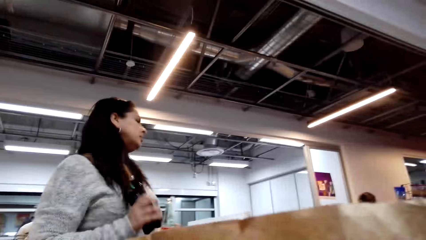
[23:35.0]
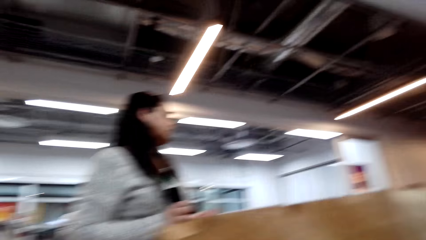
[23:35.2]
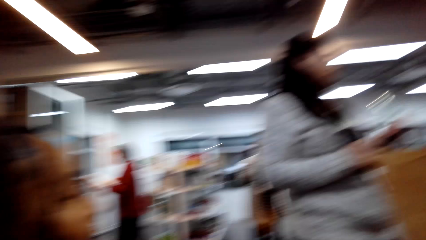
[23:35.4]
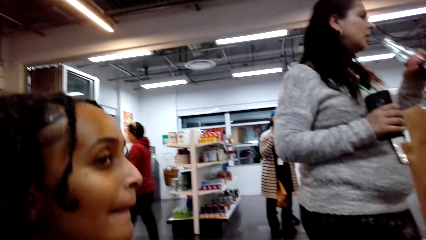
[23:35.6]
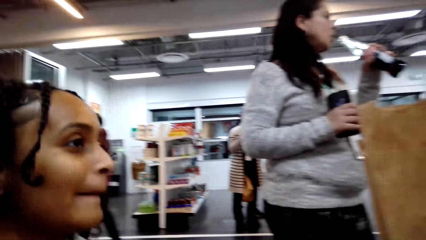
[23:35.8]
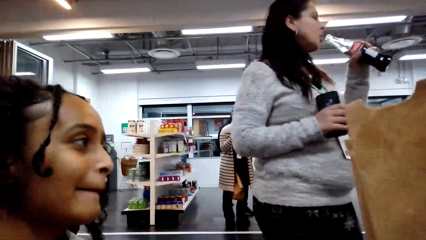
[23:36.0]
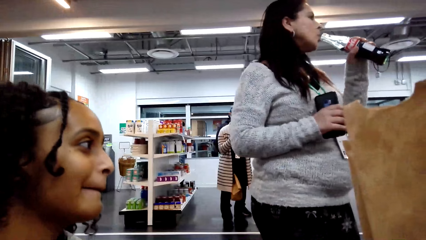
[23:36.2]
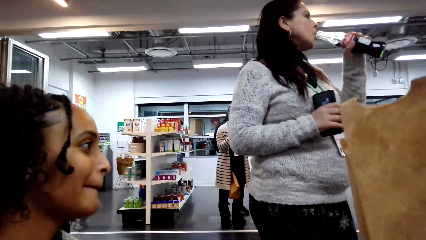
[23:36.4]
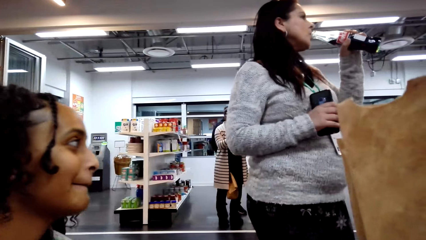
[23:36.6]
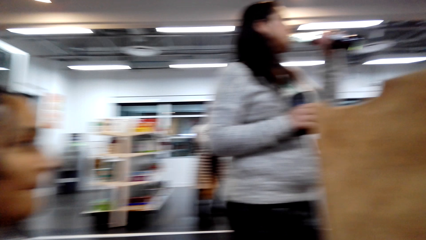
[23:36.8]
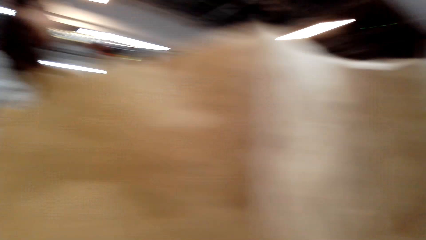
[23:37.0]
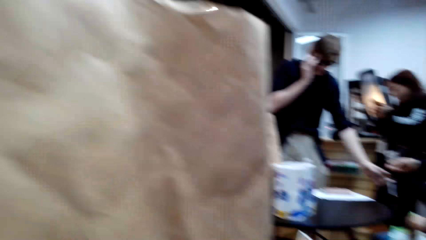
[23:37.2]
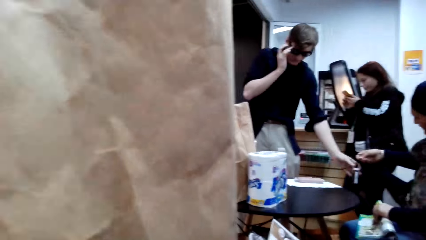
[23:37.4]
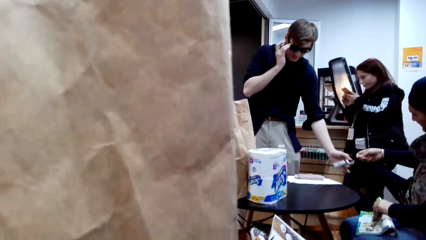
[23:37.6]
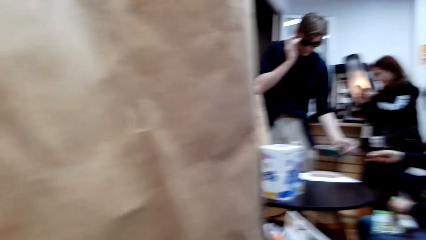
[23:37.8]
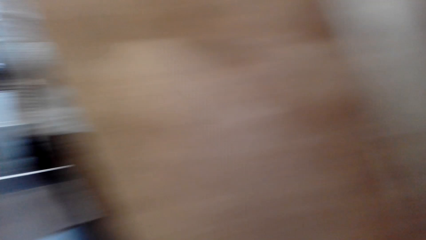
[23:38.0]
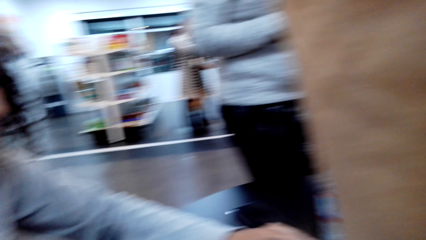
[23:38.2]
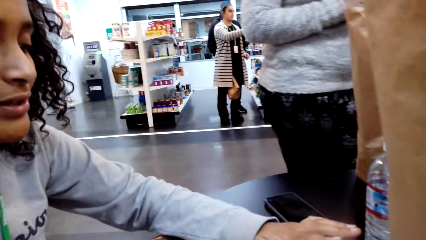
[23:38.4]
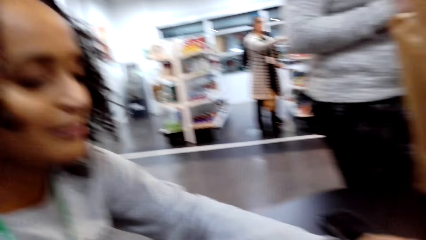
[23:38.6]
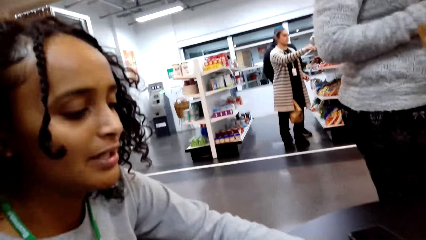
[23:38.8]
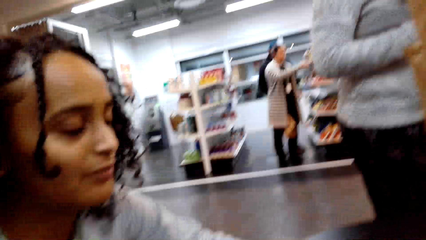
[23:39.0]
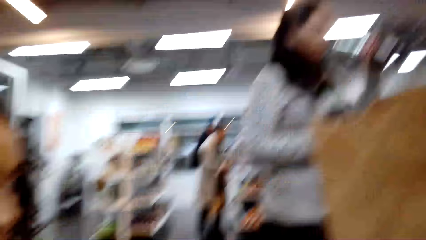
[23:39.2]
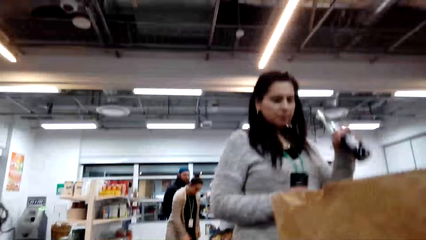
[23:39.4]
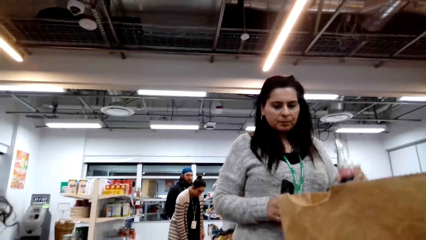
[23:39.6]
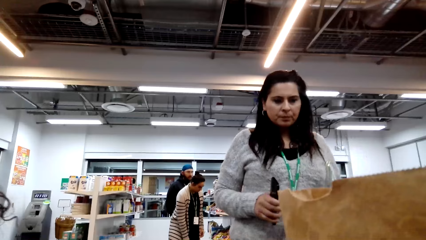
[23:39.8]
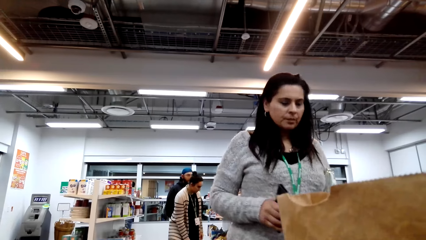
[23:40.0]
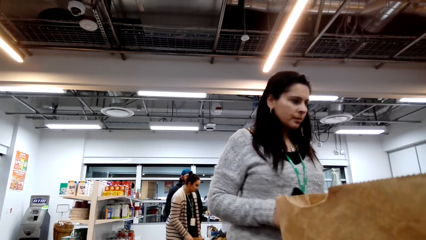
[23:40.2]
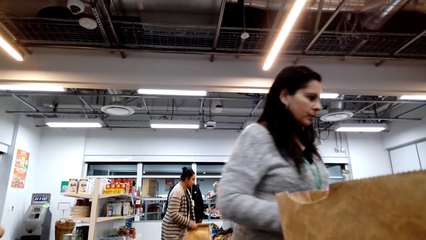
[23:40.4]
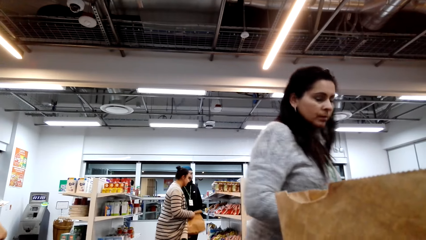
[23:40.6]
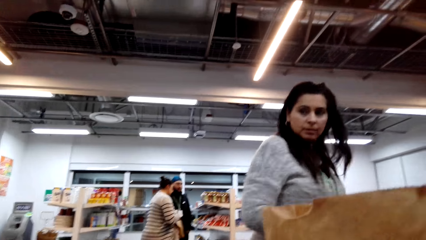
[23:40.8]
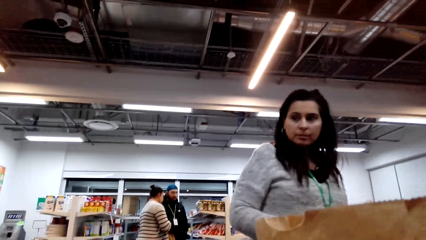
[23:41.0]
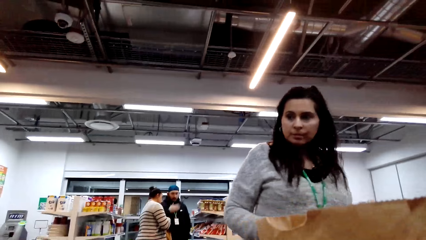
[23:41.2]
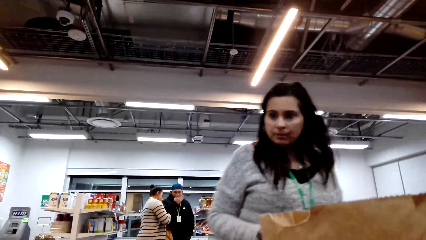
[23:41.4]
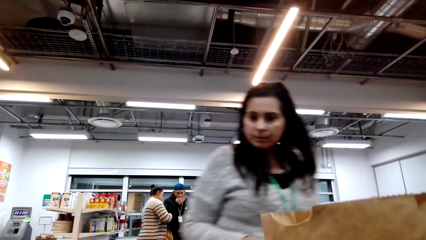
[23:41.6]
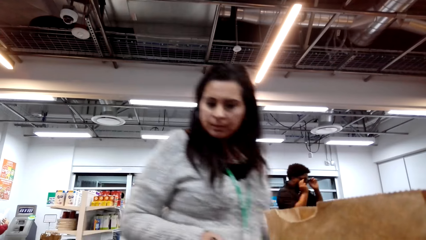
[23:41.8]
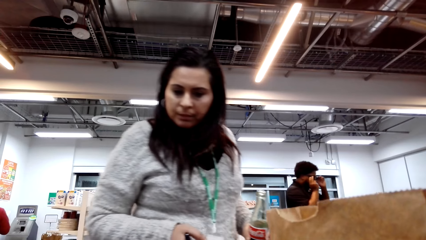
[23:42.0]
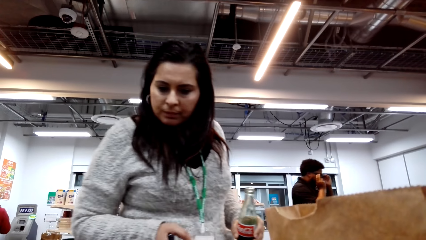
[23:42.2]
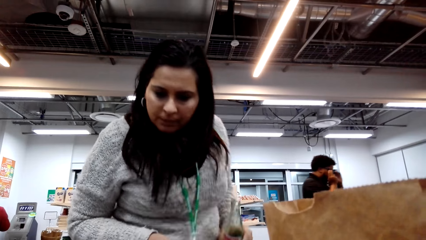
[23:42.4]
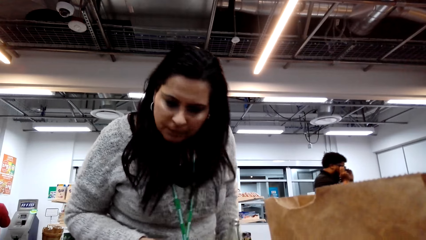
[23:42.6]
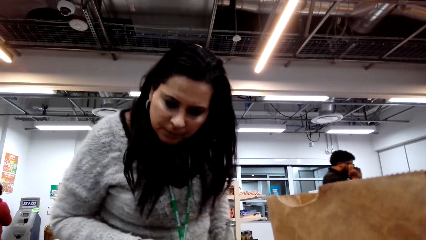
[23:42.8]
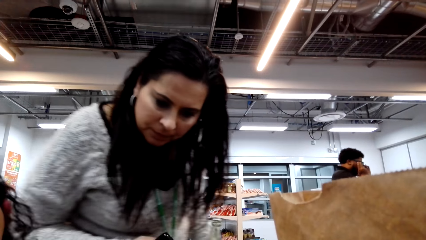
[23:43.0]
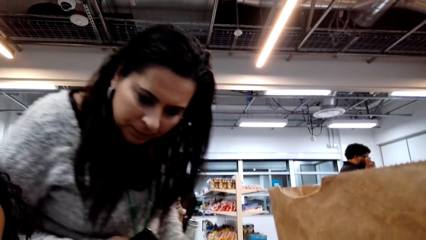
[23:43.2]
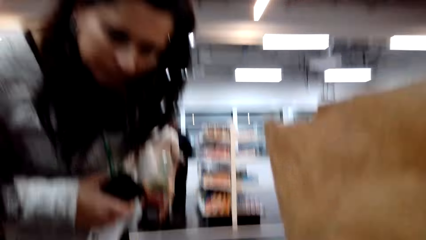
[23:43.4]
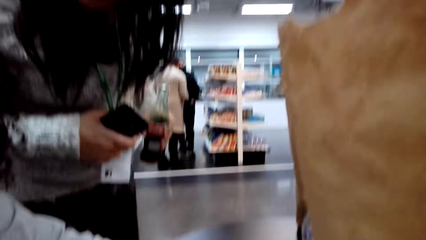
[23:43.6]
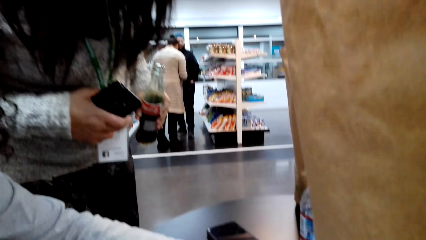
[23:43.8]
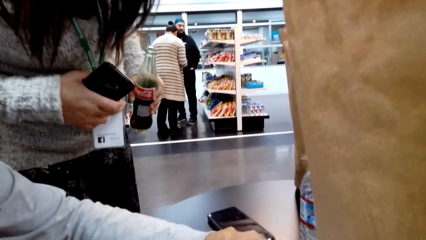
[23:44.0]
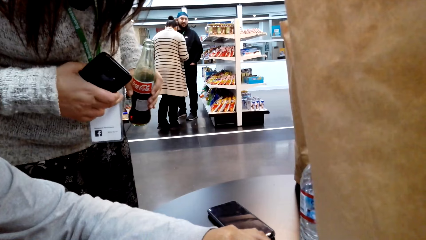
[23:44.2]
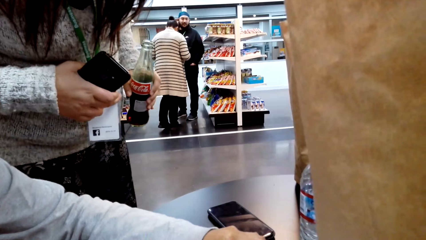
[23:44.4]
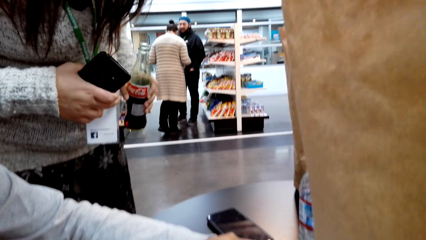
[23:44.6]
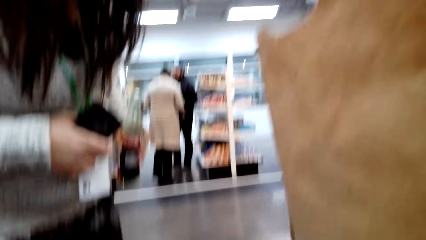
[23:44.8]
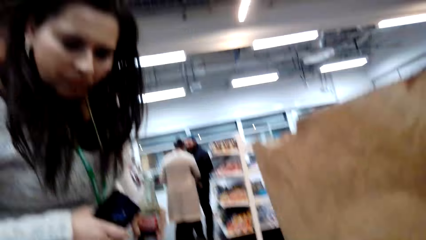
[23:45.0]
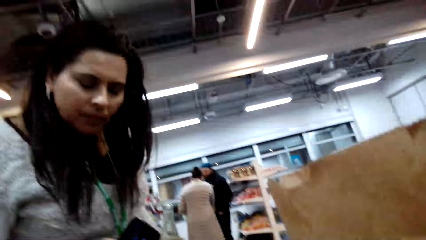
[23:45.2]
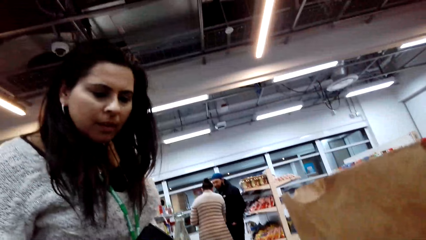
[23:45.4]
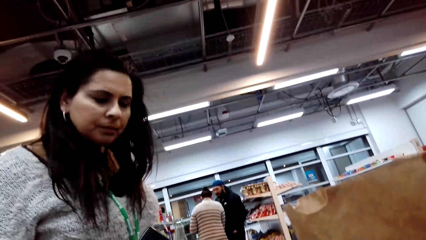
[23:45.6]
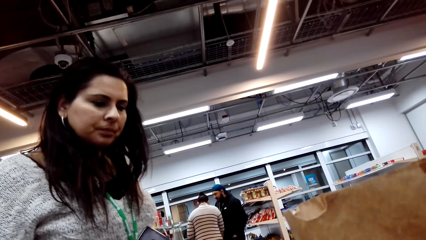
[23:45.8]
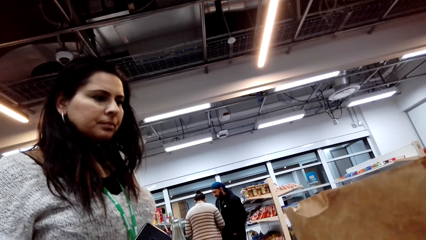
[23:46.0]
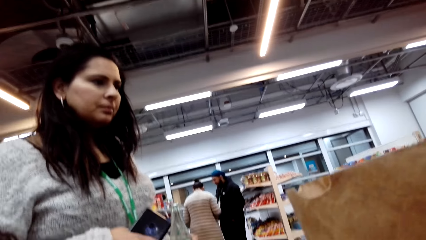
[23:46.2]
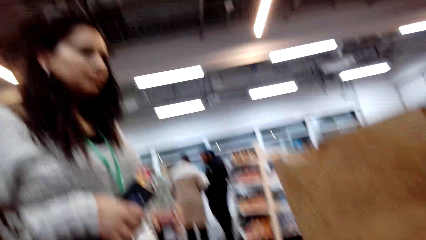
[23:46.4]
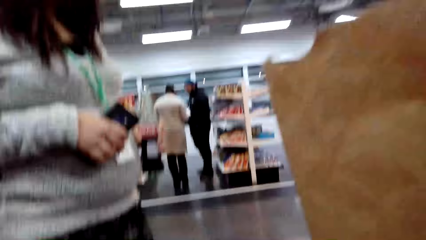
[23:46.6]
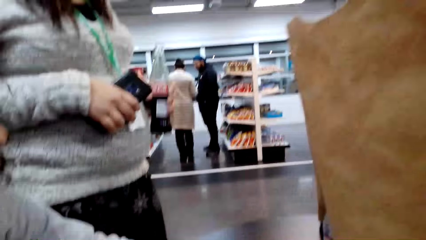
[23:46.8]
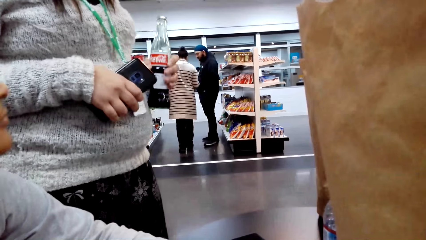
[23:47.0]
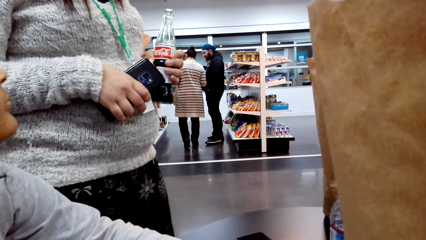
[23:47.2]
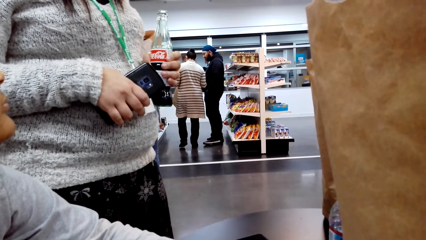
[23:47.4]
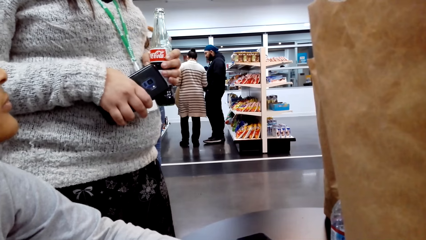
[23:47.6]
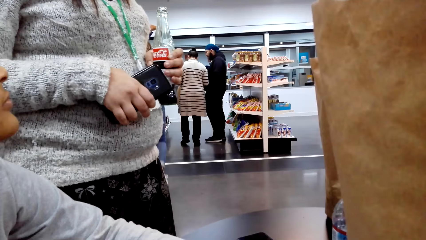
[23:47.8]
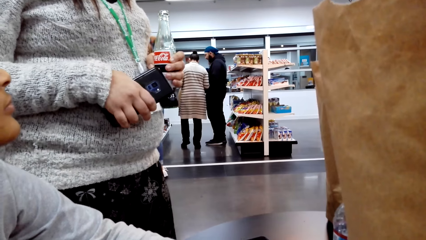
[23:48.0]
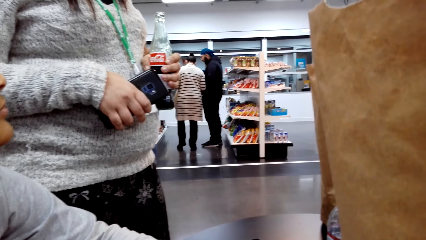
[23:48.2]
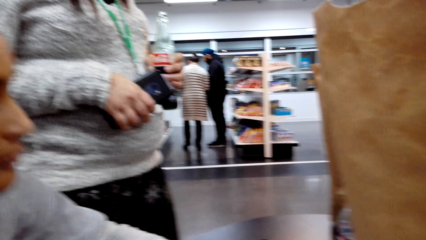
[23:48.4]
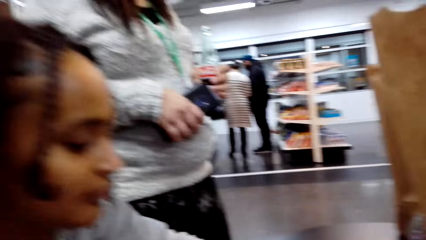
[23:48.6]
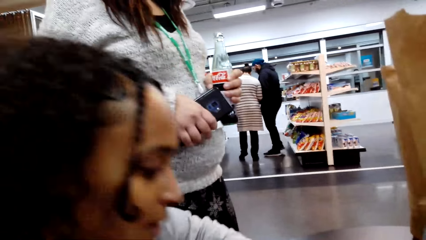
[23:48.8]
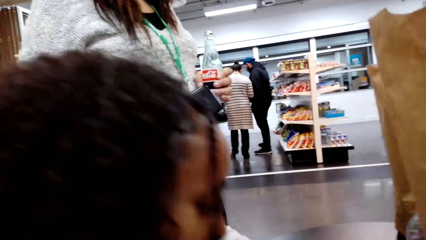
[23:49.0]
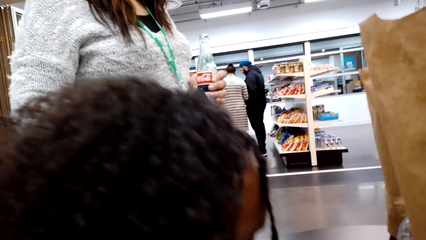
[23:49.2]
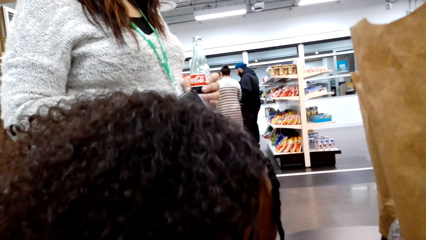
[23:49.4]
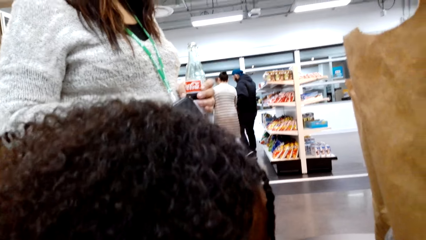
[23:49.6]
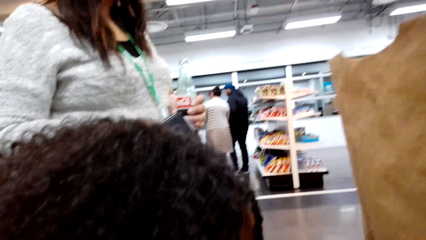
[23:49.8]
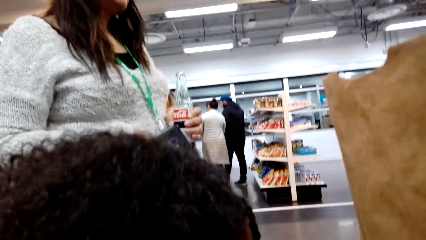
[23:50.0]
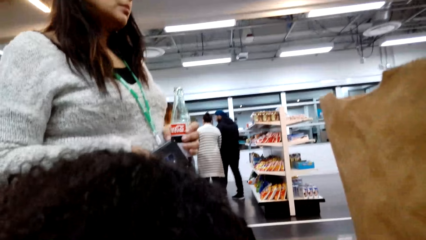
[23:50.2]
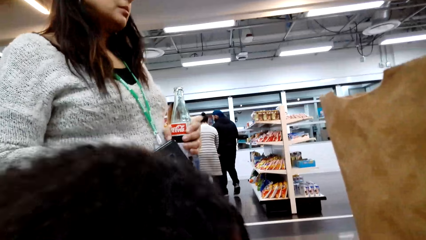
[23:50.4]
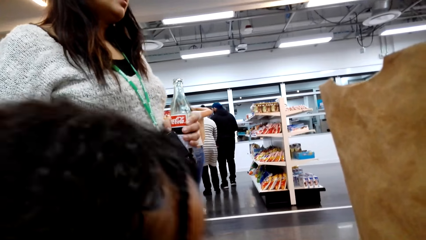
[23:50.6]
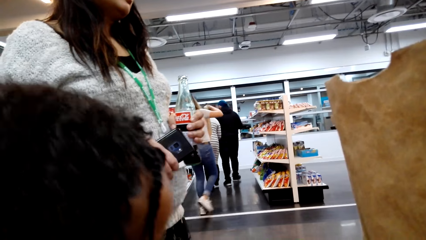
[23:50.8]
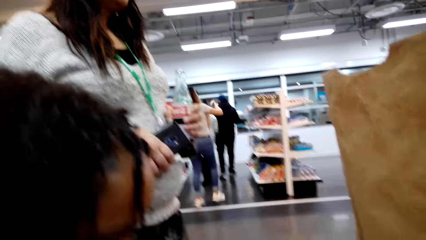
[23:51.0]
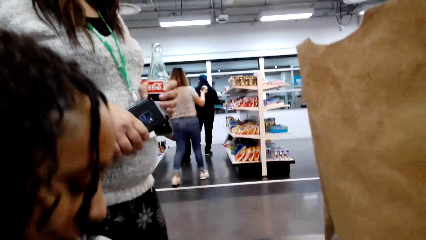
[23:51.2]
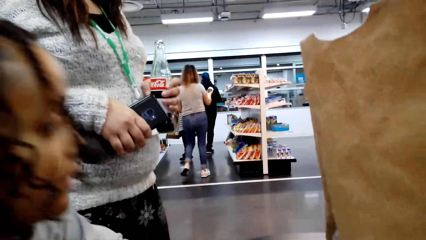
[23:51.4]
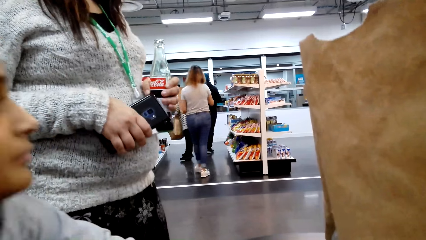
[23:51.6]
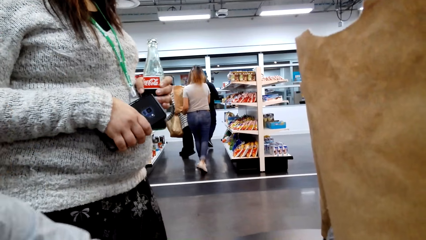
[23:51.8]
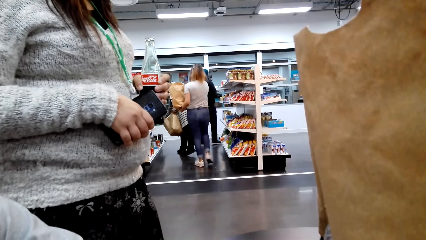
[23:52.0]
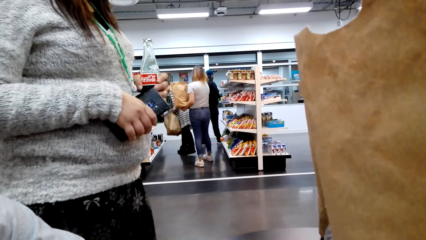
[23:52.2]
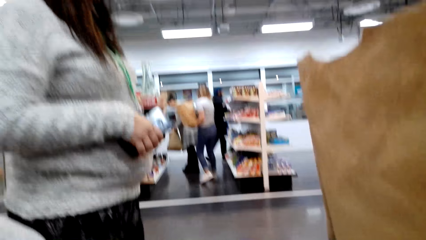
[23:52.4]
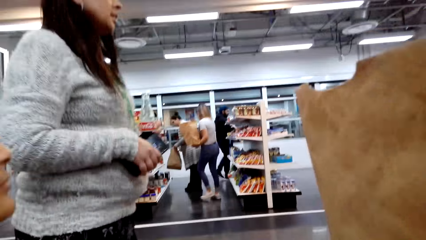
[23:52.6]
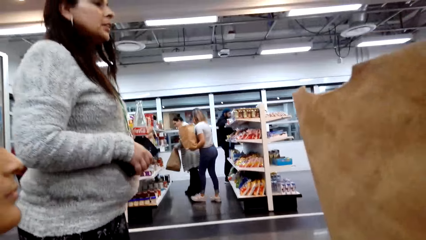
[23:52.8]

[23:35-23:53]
A lady drinks soda. The camera wearer looks around. They talk. Another lady converses with the first lady. The first lady moves closer to the other lady. The camera wearer talks. The other lady talks.
